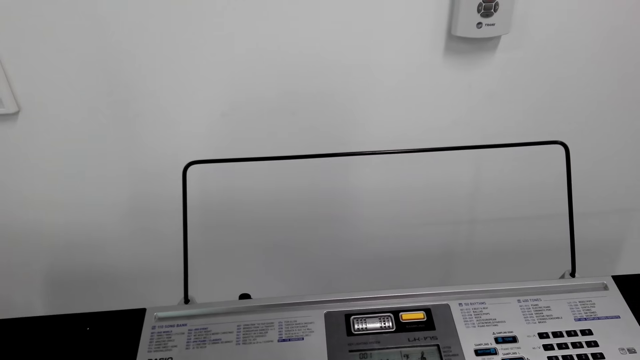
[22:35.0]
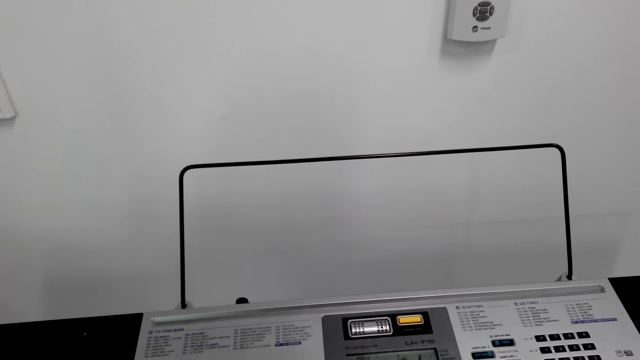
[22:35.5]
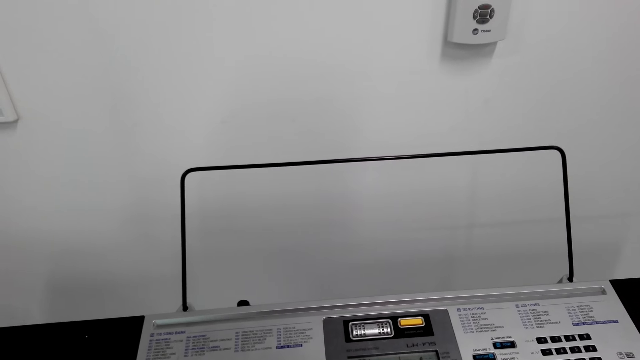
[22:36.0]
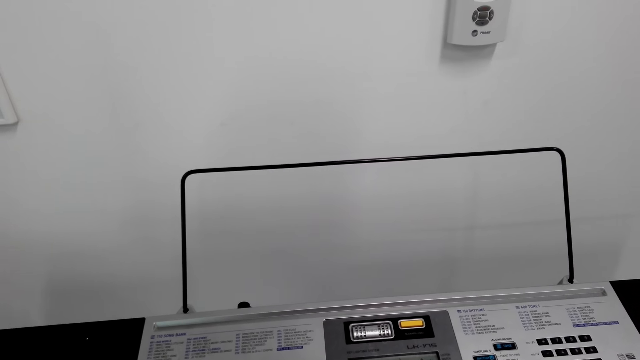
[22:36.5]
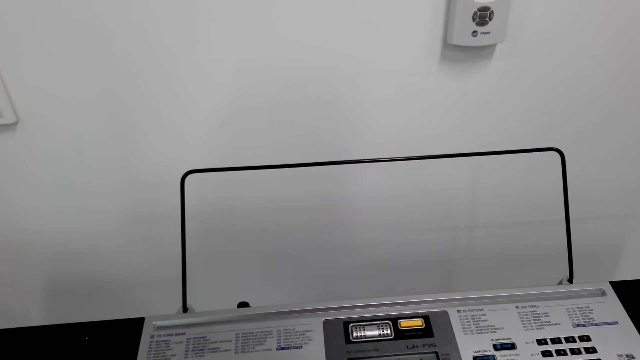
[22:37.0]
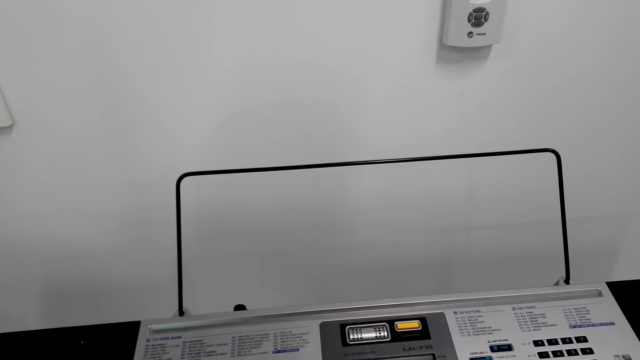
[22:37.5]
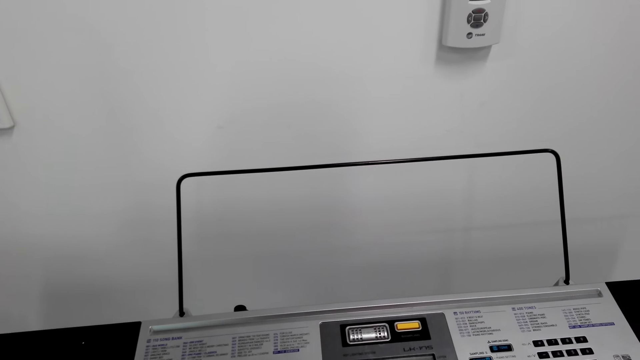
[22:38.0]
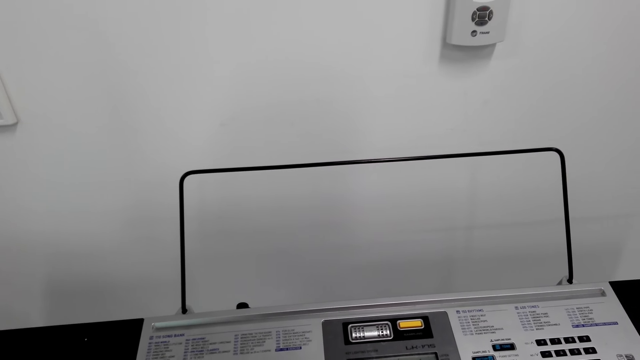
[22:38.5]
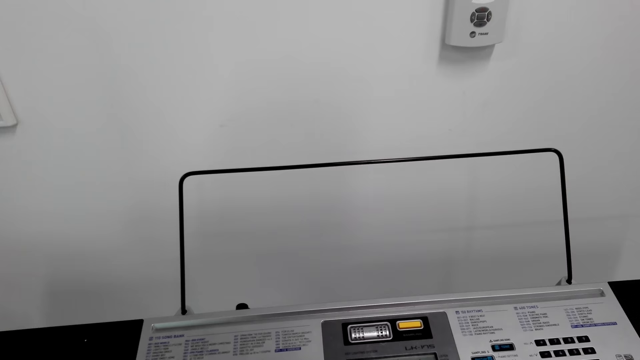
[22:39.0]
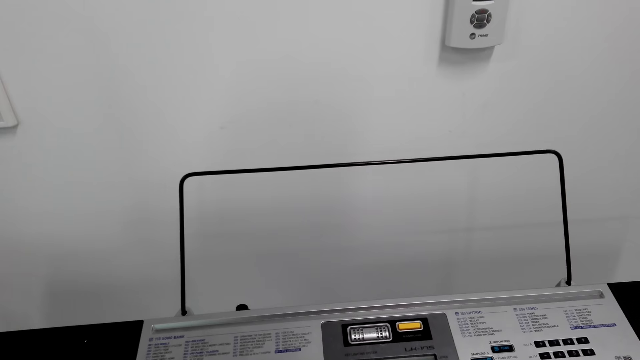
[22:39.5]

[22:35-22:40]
The camera wearer plays the piano.

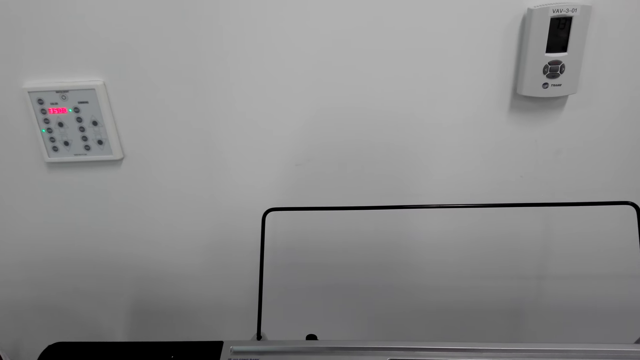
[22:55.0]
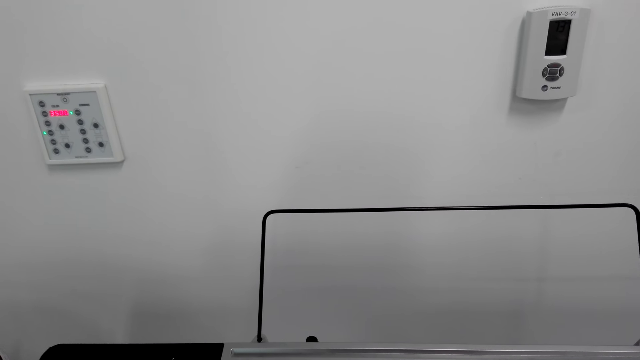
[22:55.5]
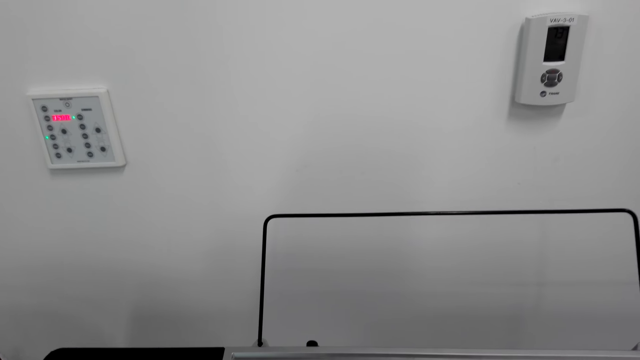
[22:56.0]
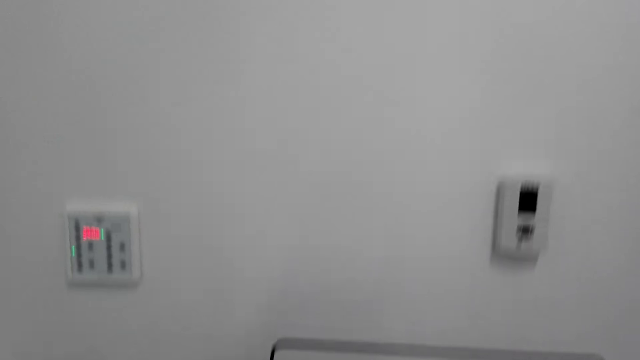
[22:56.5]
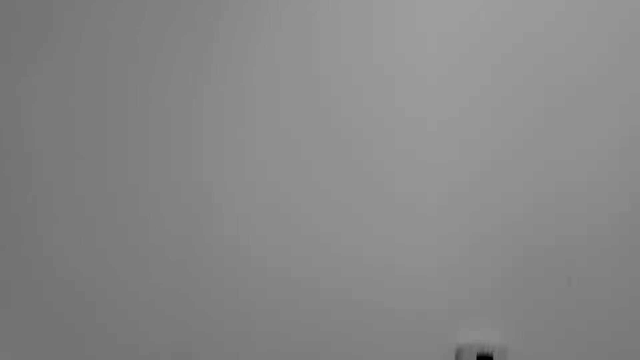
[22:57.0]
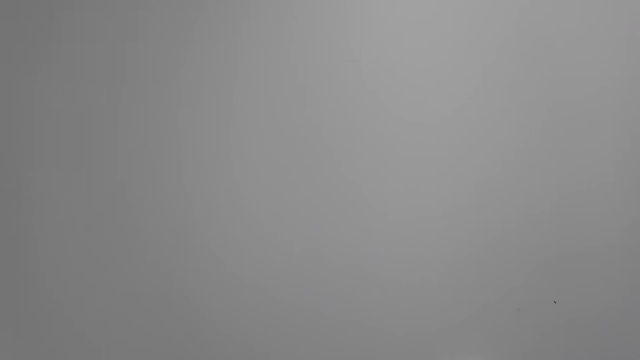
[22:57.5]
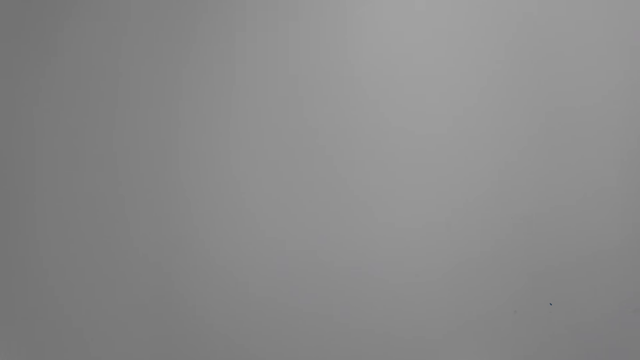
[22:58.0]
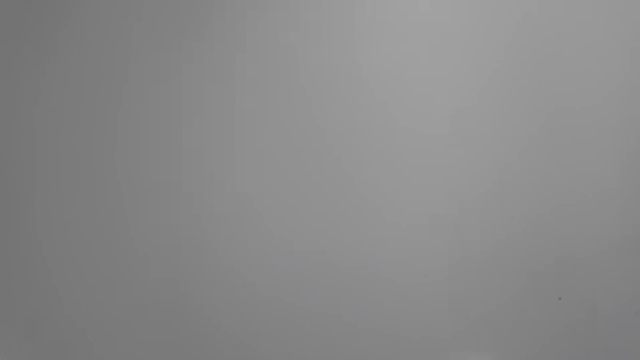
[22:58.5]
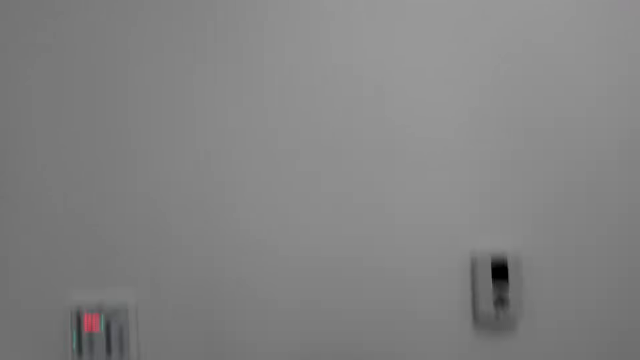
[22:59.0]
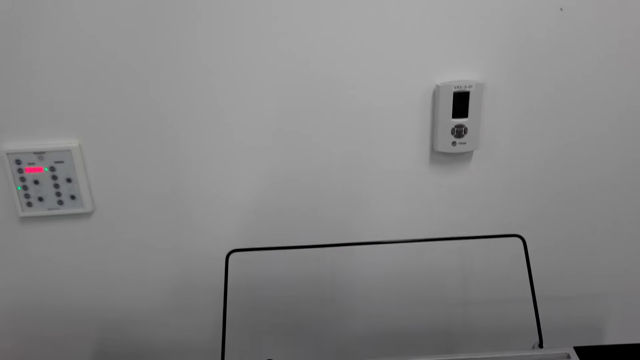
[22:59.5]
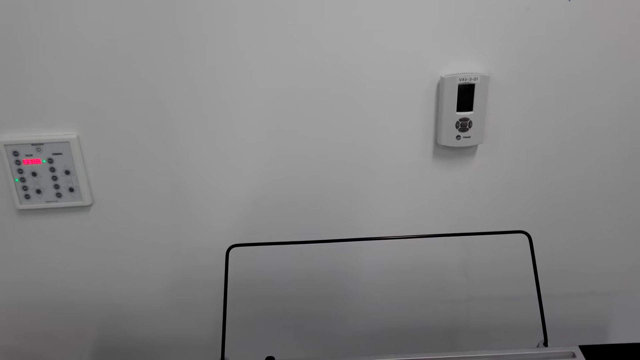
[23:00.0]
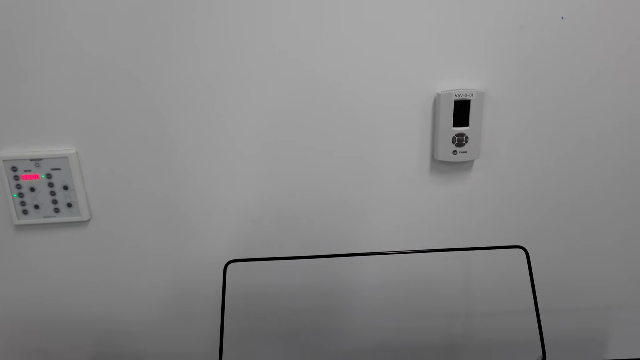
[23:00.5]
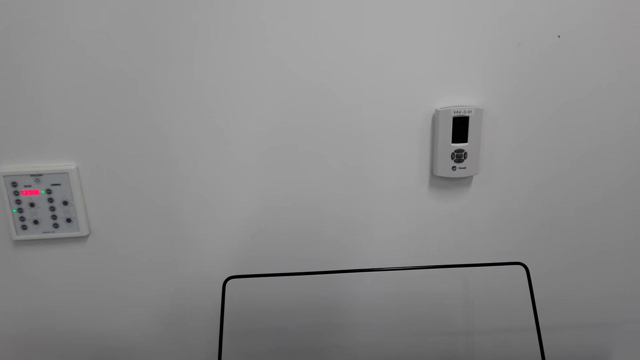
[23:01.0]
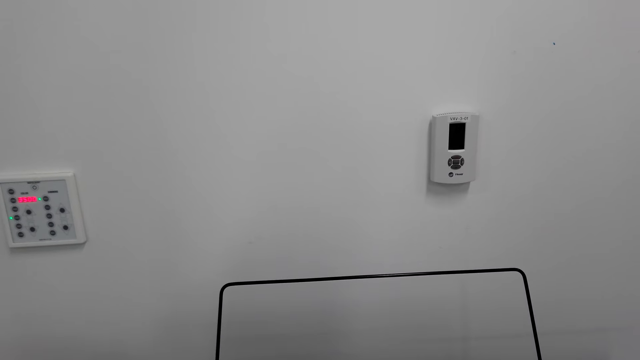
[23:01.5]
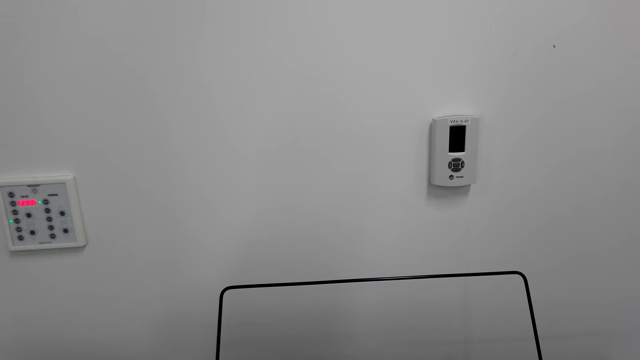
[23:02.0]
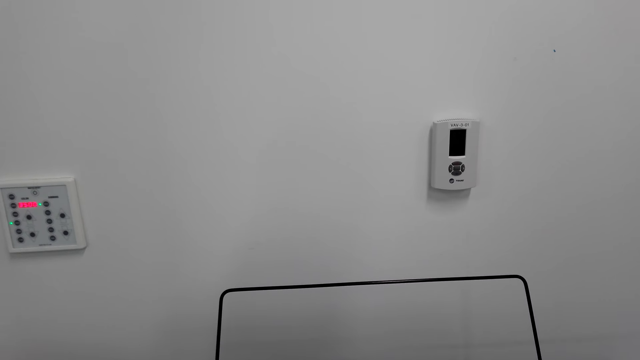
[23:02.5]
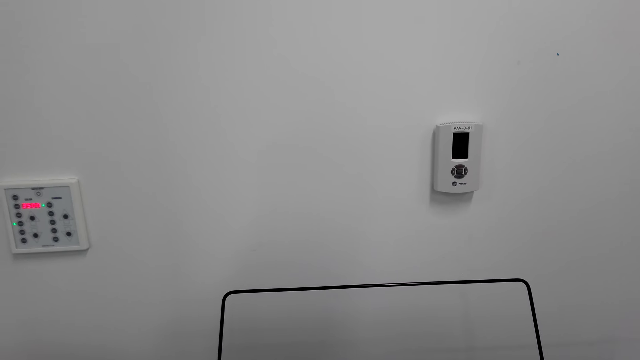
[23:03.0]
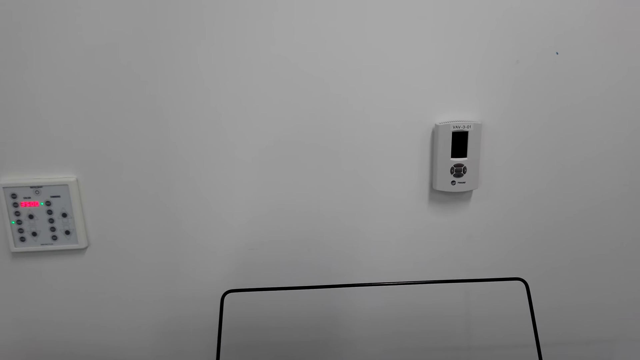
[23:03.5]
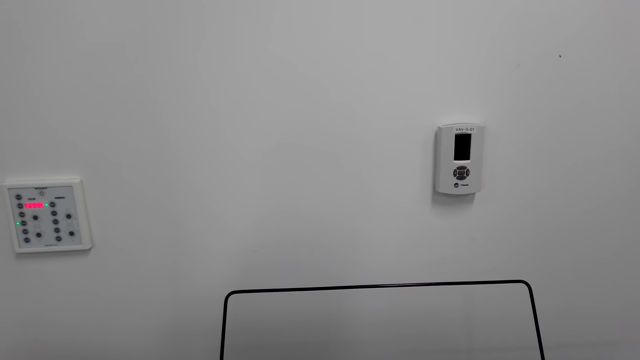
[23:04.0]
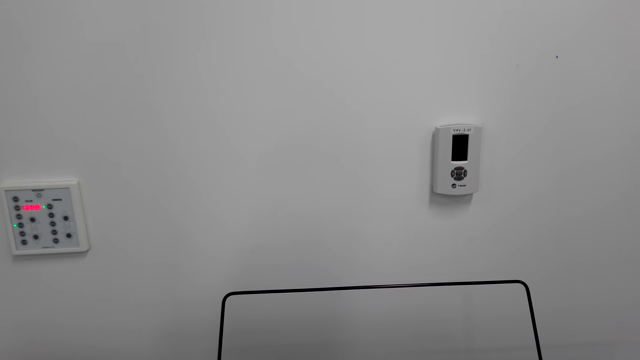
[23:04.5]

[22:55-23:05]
The camera wearer moves on the seat. They look at the wall. They play the piano.

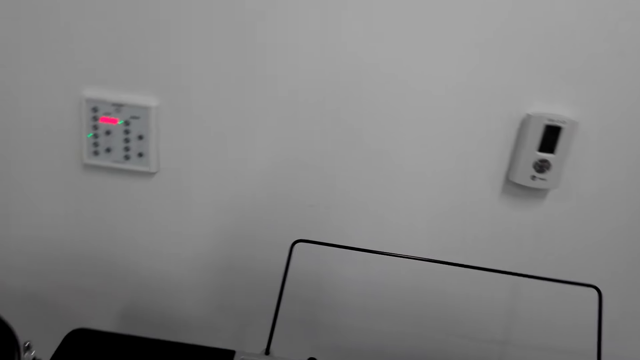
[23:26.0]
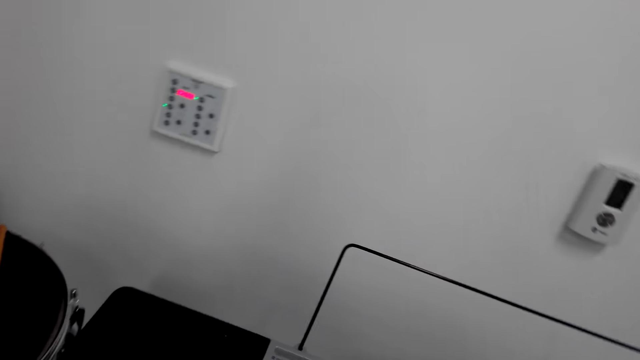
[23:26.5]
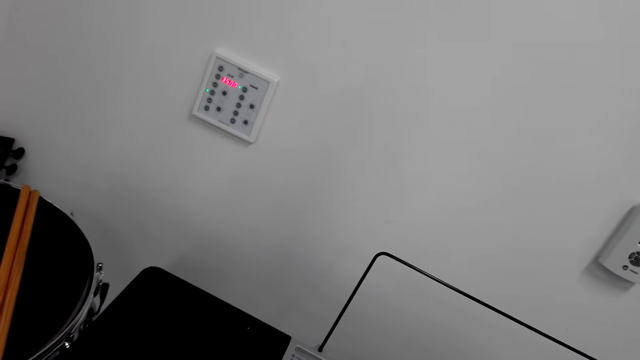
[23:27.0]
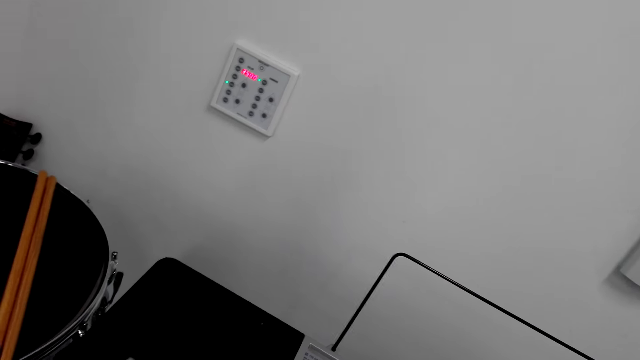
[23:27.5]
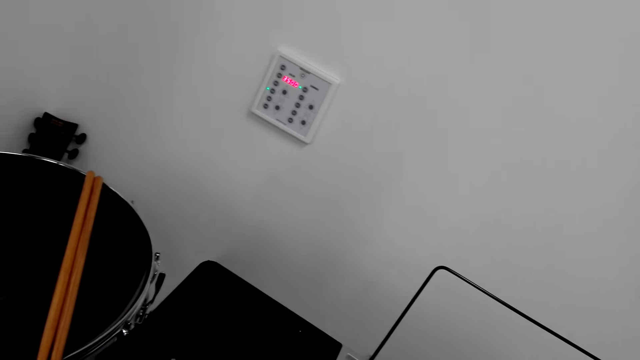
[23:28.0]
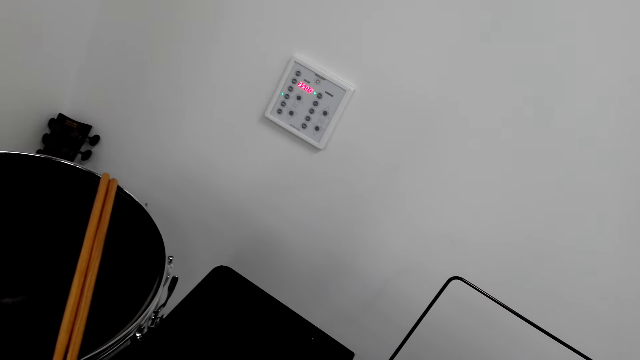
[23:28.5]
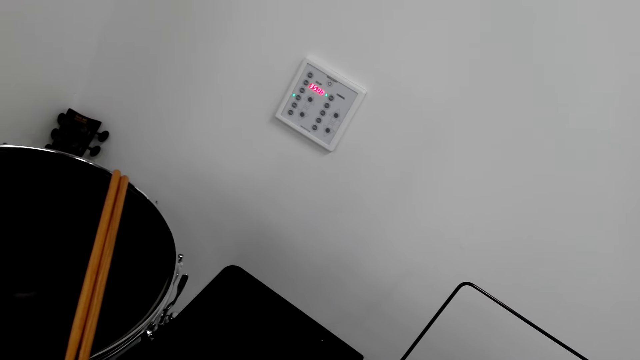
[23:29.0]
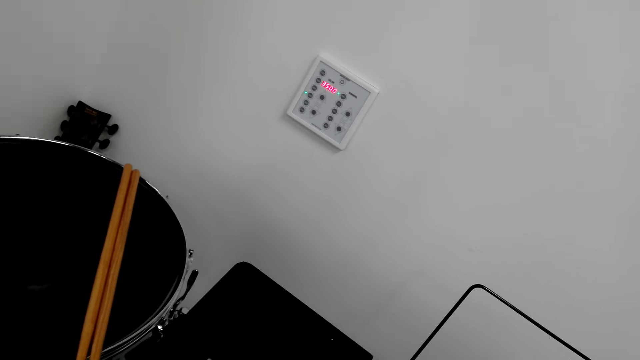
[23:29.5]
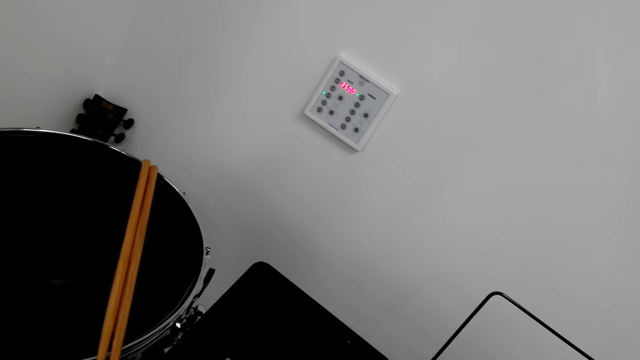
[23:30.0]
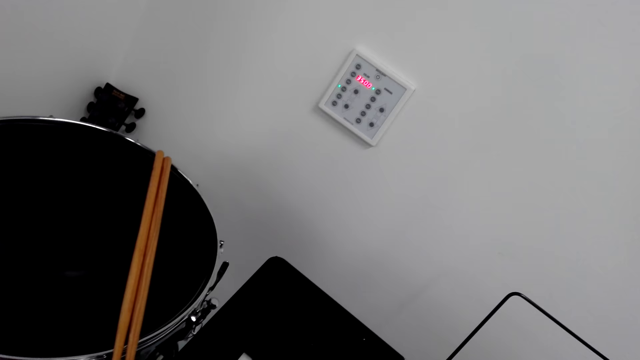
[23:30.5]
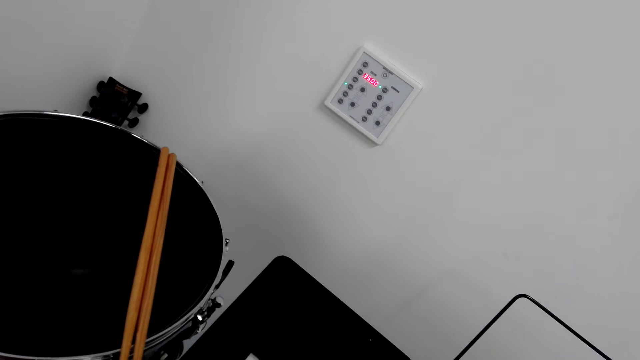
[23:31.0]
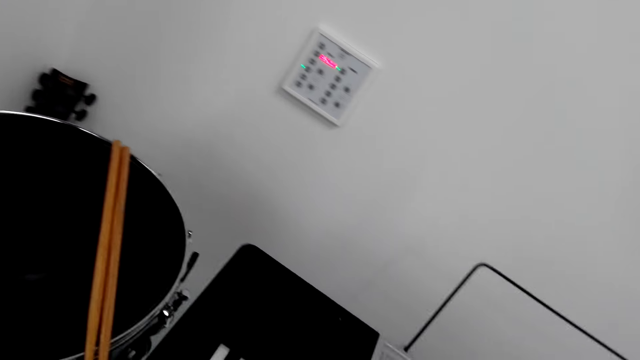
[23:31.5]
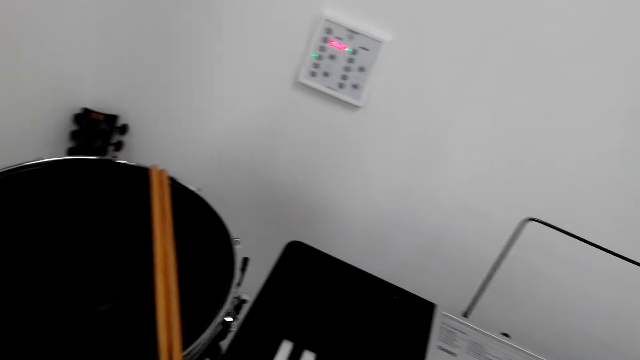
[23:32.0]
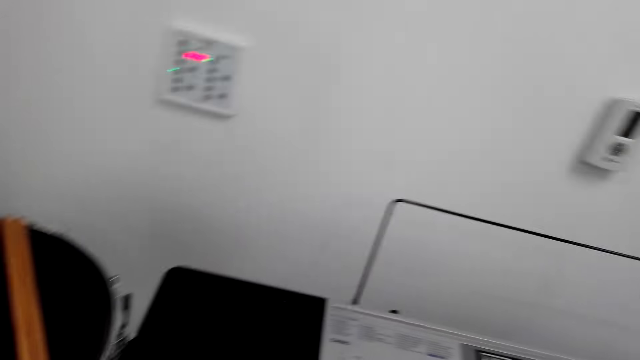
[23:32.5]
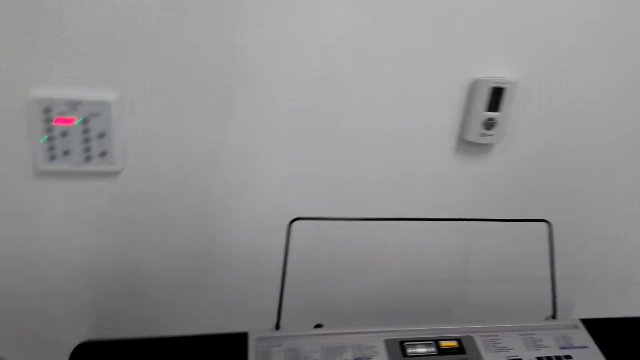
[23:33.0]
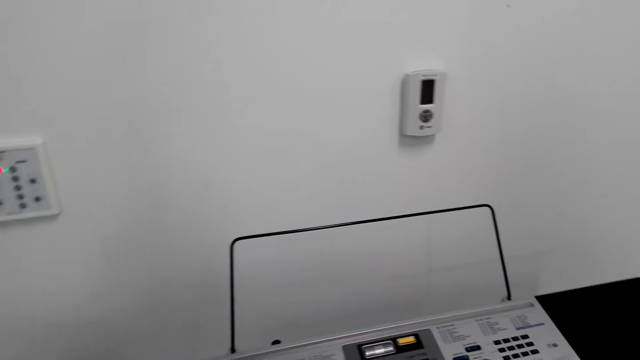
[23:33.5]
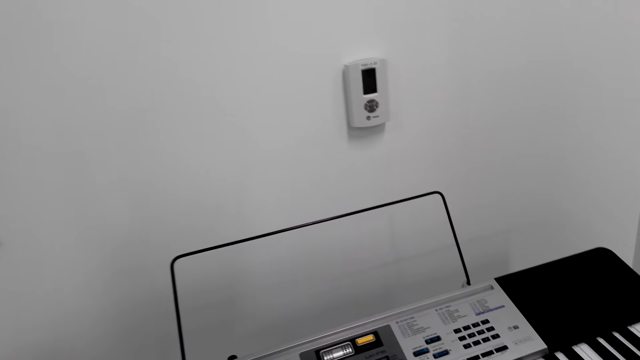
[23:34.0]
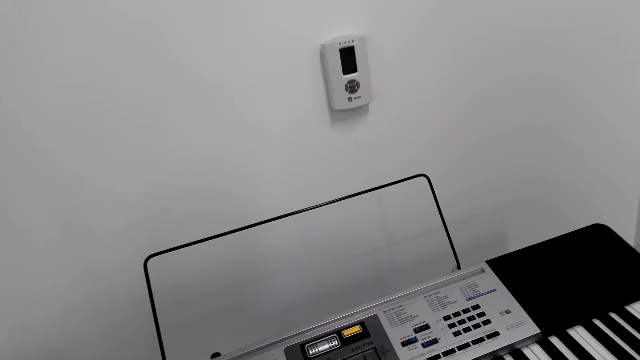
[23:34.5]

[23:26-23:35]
The camera wearer looks aside. They play the piano.
